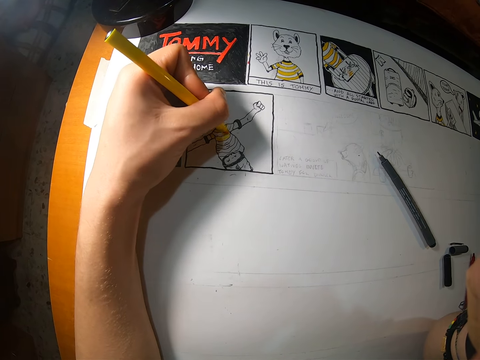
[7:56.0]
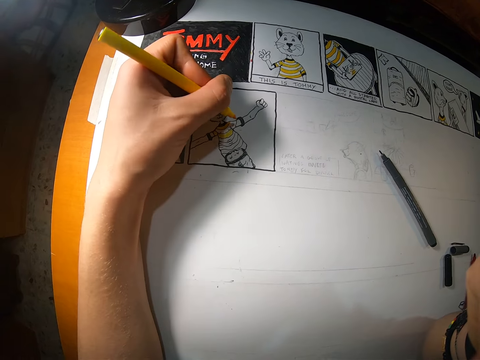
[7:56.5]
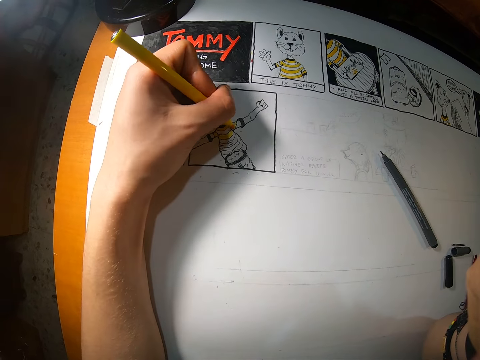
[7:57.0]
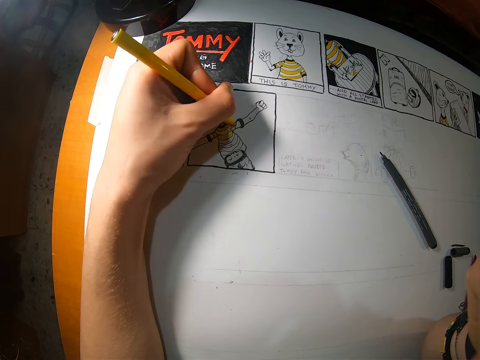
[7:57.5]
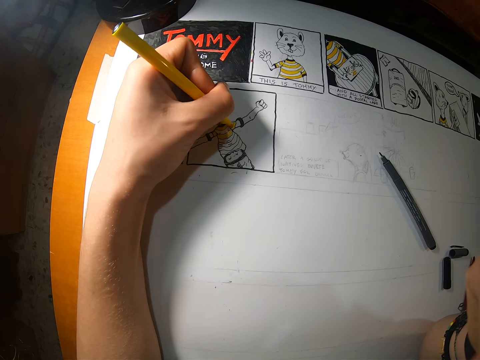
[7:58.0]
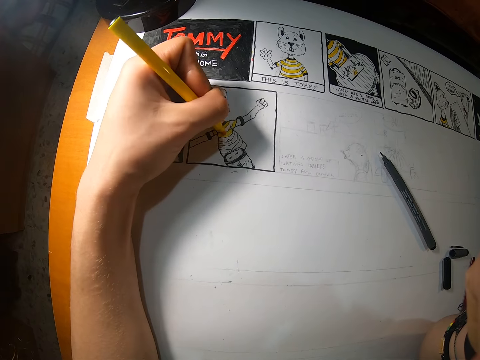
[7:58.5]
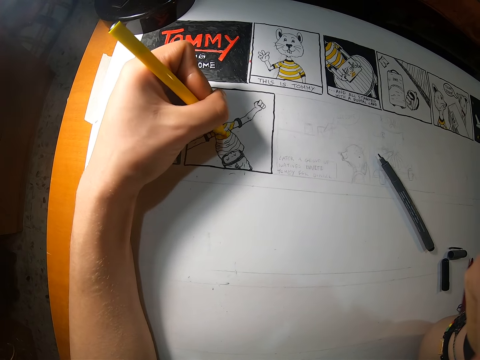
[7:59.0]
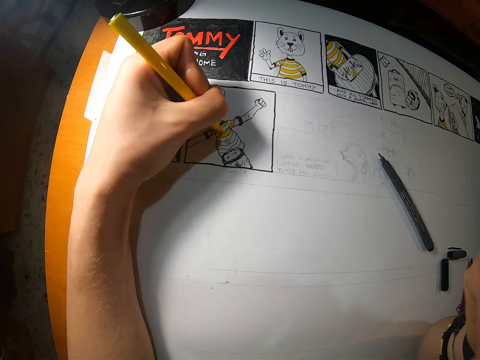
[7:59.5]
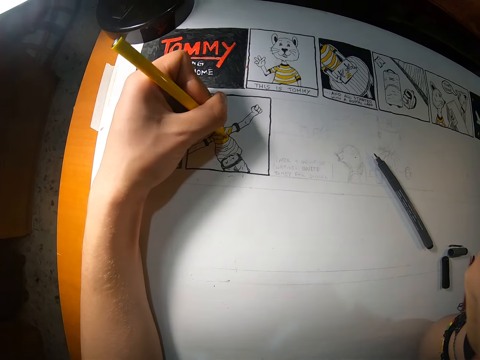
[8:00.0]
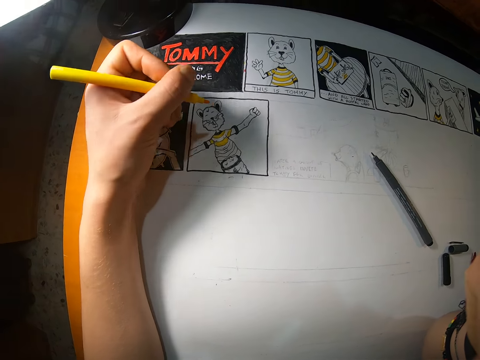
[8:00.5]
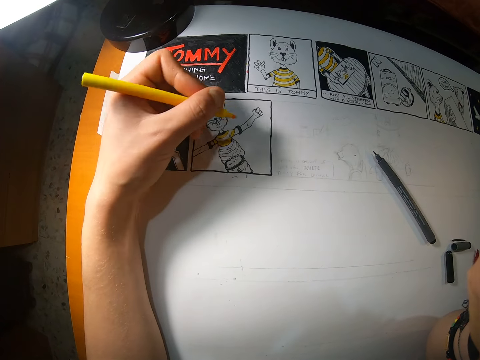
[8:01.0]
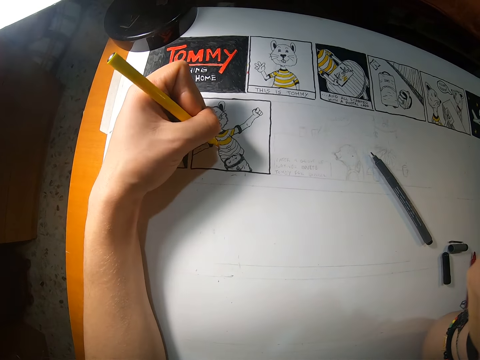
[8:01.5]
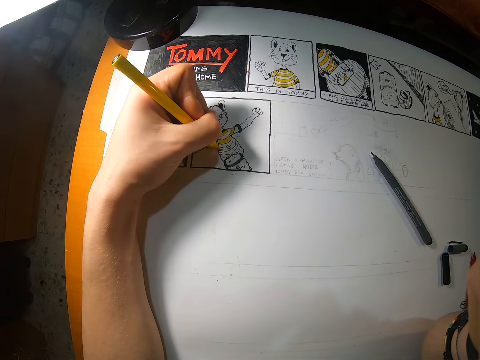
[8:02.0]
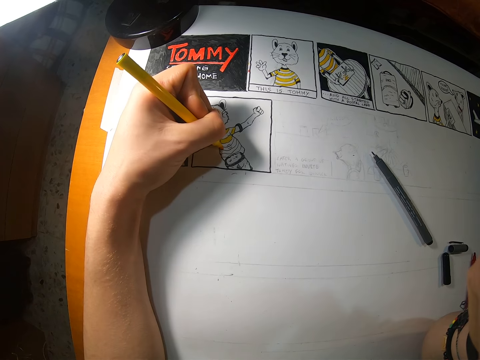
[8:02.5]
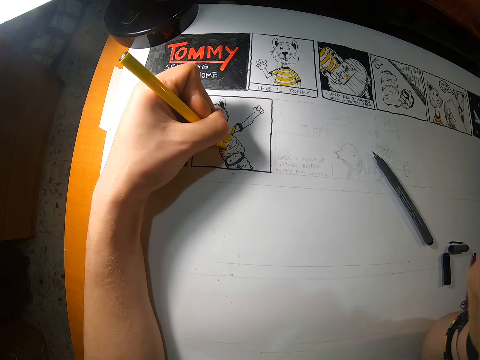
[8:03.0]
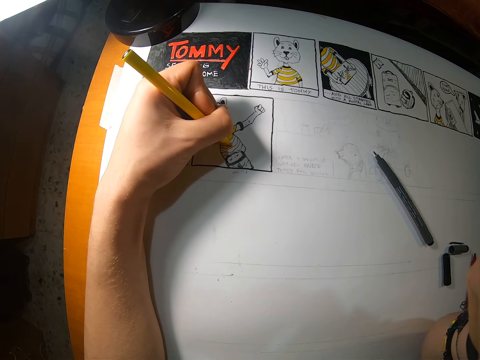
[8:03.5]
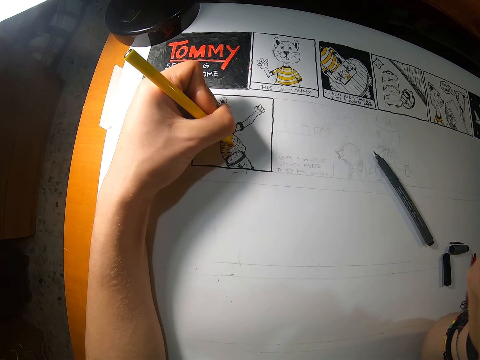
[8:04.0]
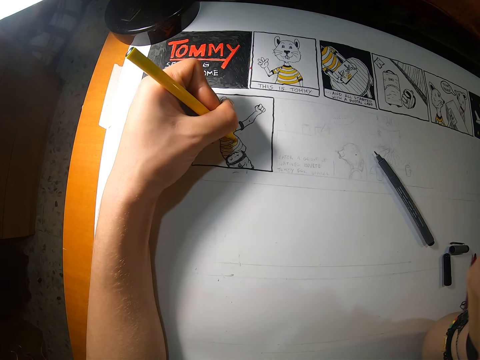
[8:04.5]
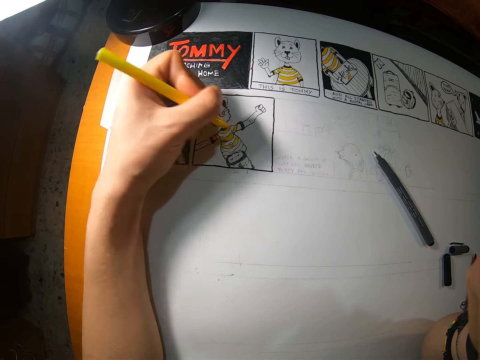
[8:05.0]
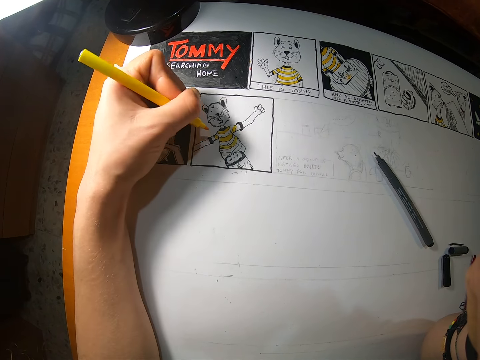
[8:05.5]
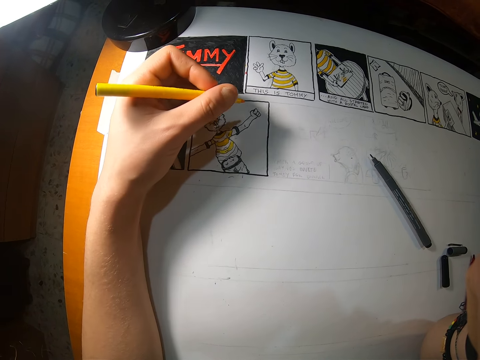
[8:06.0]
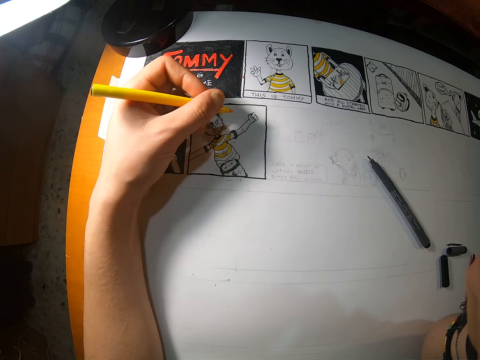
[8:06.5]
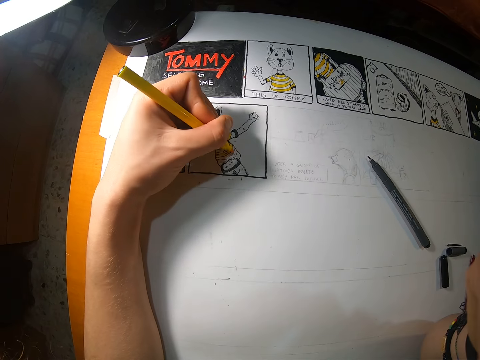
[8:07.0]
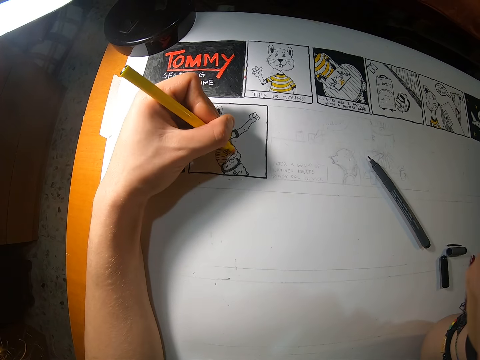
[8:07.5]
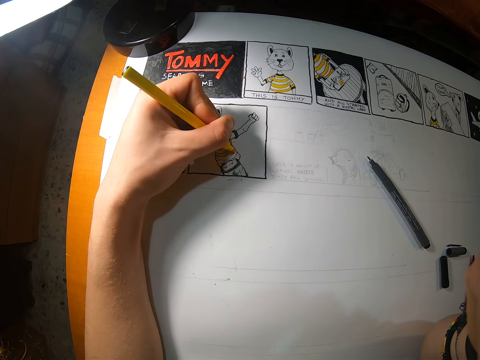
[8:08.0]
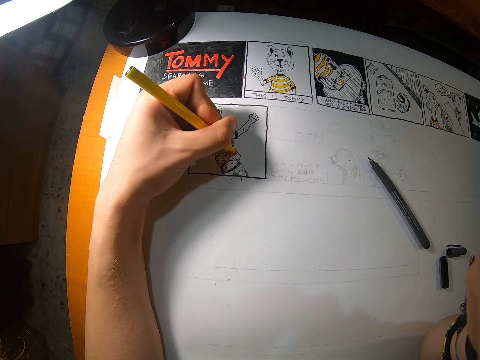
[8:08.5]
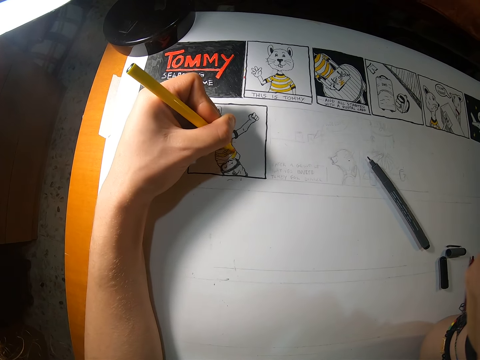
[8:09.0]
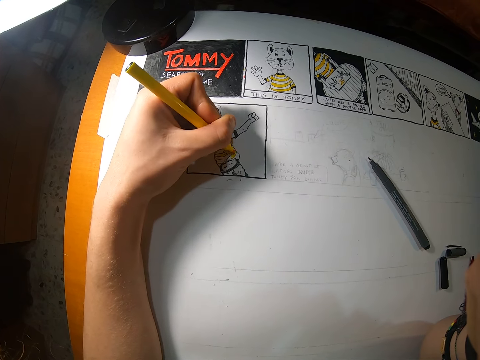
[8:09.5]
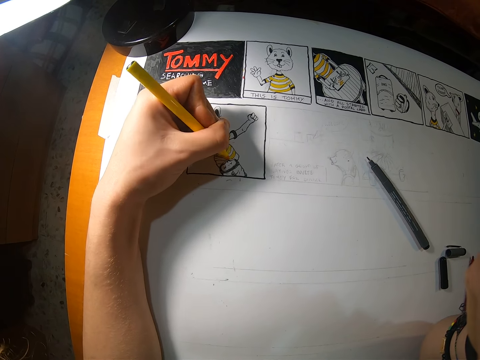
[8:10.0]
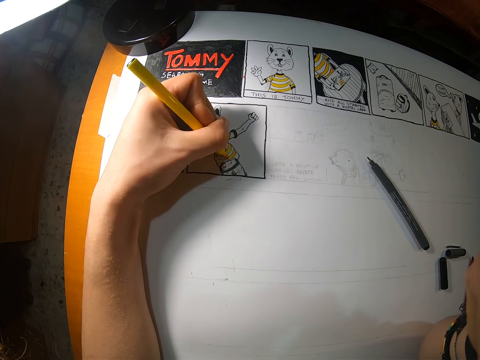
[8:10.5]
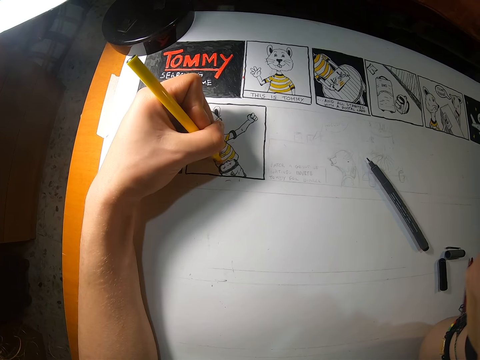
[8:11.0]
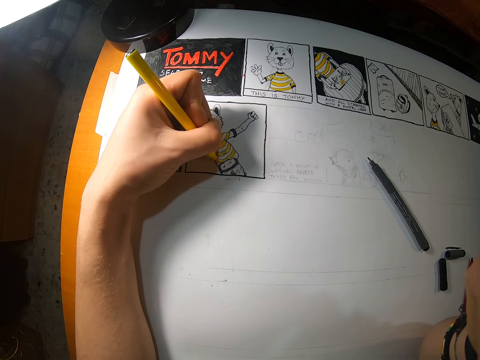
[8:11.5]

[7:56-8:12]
The camera wearer inspects the drawing. They draw on the drawing paper with a marker.

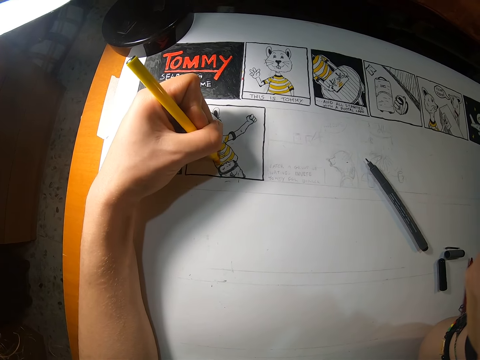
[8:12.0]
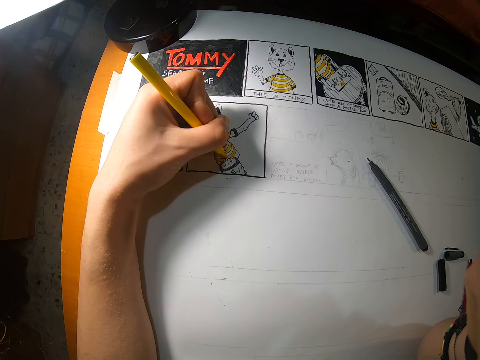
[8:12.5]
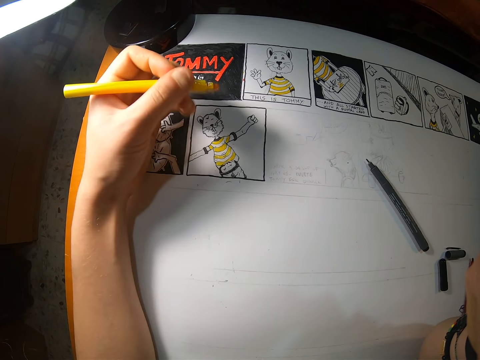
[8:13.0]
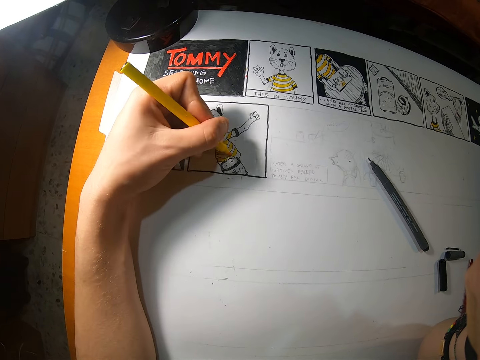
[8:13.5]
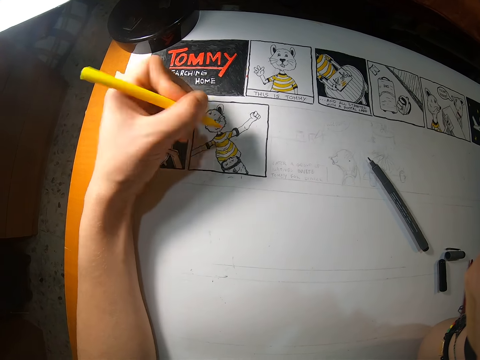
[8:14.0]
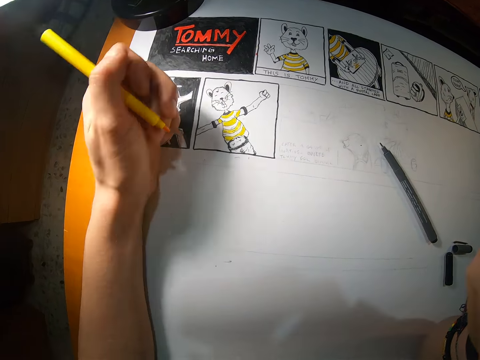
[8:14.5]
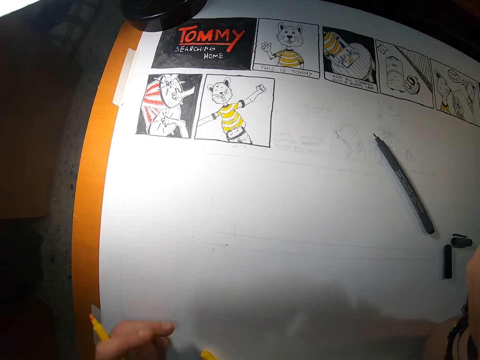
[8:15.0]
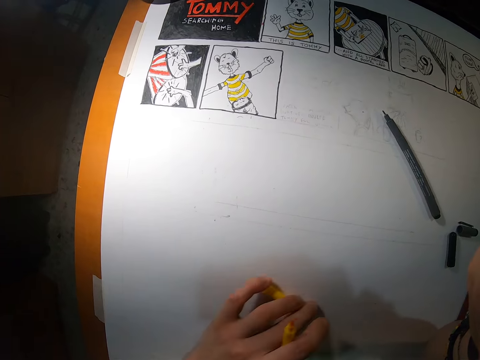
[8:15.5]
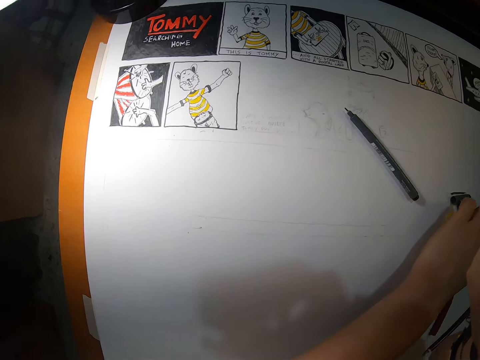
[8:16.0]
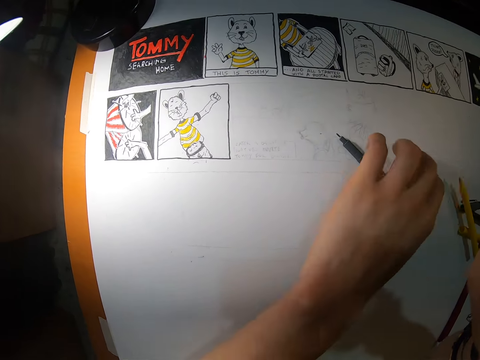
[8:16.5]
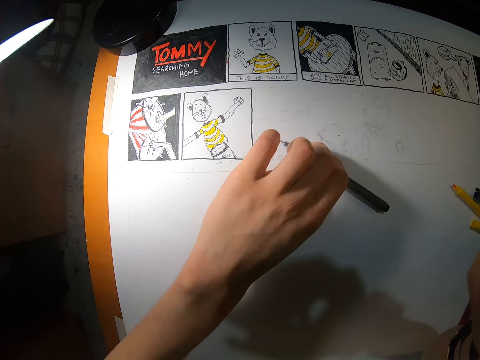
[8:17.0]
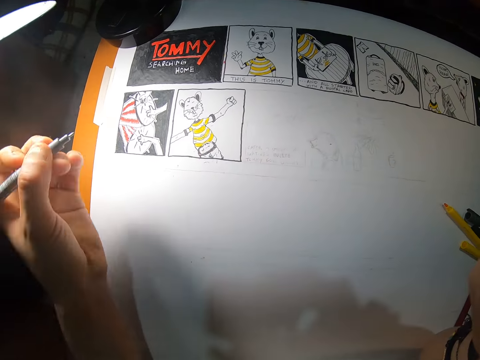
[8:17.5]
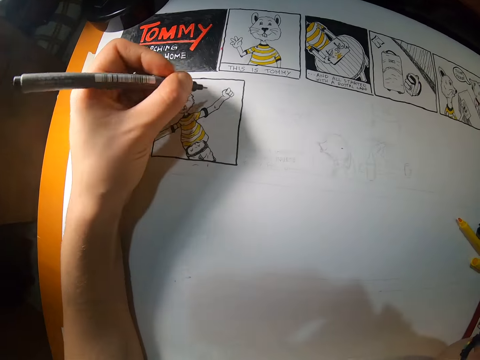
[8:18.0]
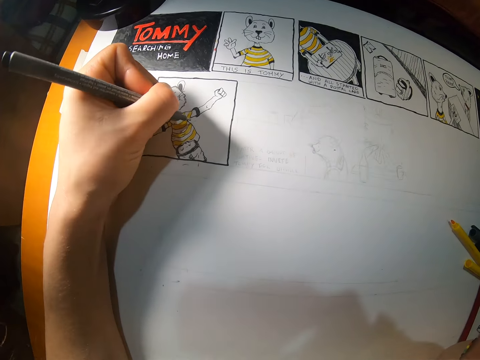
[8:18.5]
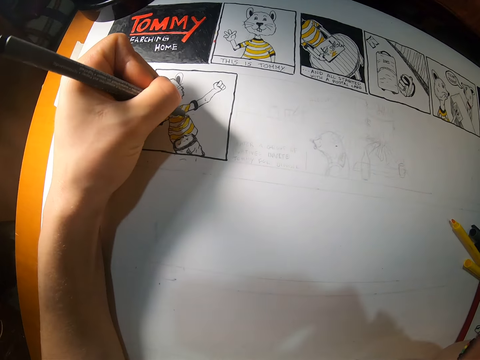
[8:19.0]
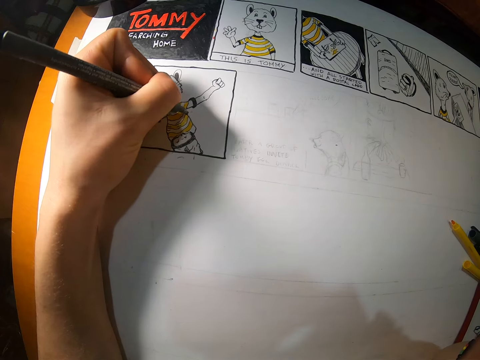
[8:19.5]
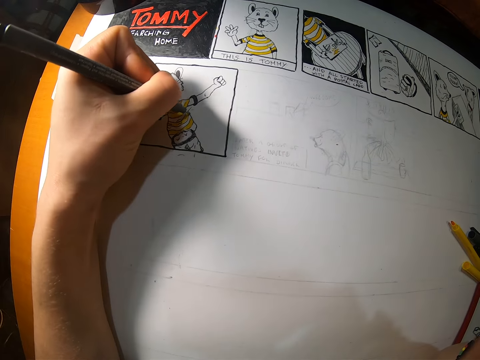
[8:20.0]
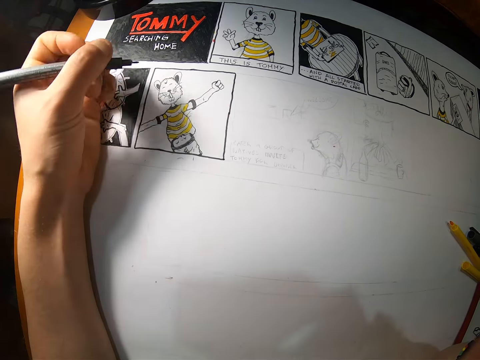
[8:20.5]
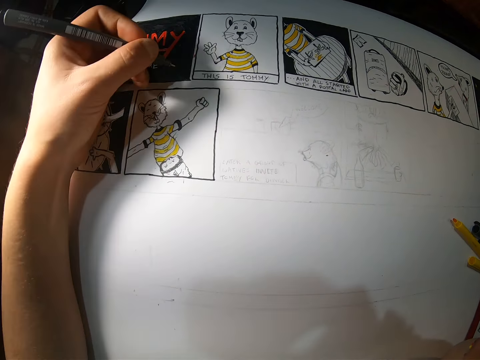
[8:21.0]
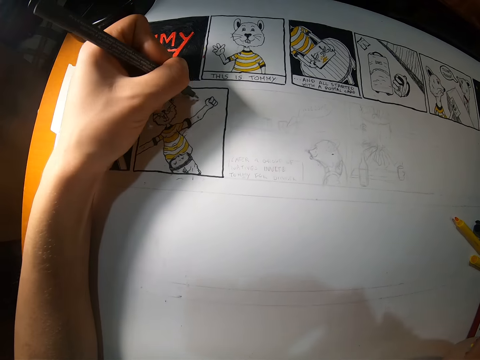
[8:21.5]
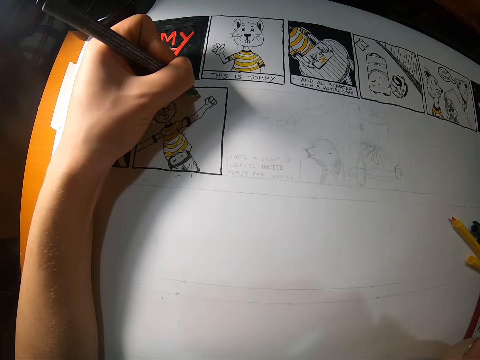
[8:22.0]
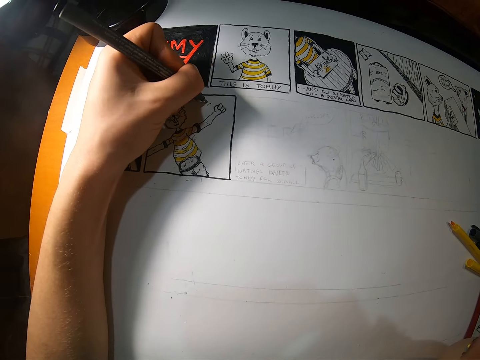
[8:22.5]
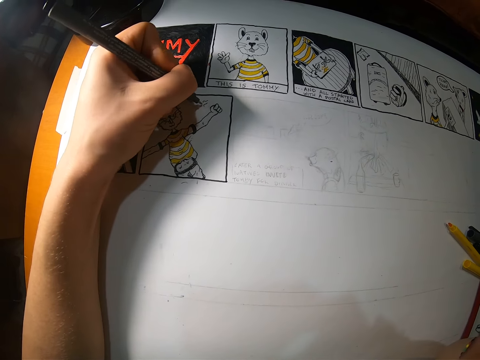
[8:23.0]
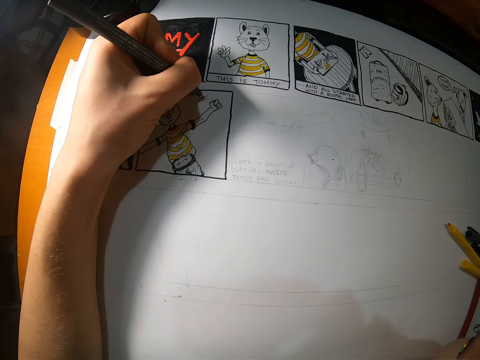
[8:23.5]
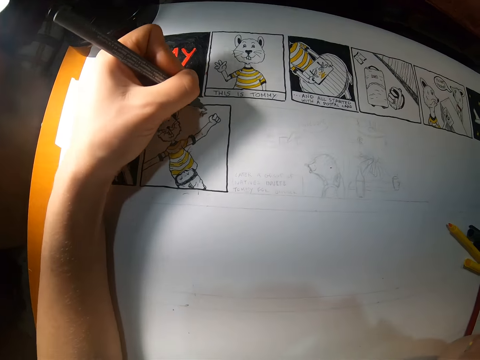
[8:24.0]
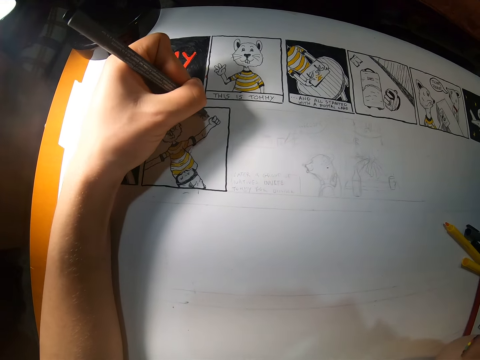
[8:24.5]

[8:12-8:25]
The camera wearer moves his left hand on the drawing book. They drop the yellow marker on the paper. They pick up the black marker from the paper with her left hand. They place his left hand on the drawing book. They draw on the paper on the table with the black marker with her left hand.
